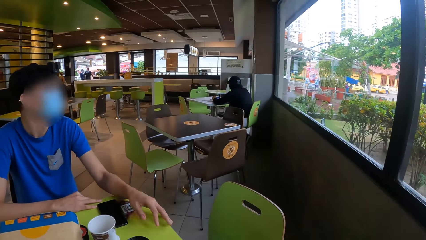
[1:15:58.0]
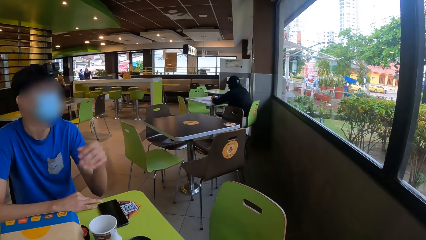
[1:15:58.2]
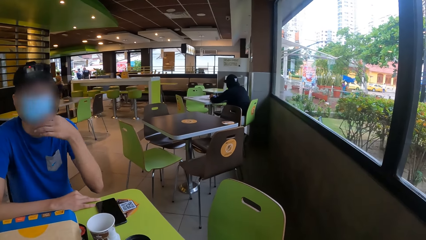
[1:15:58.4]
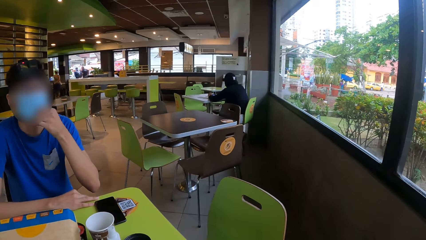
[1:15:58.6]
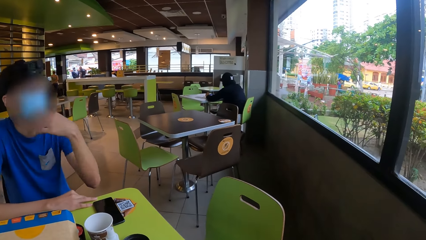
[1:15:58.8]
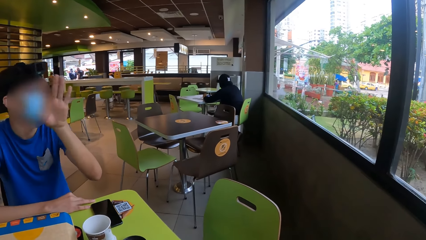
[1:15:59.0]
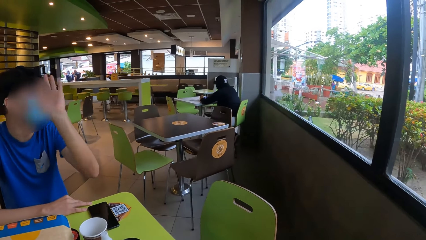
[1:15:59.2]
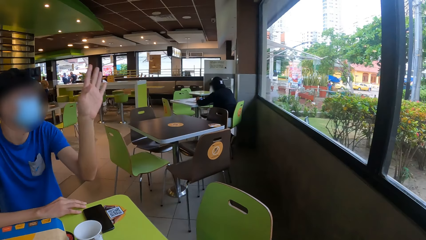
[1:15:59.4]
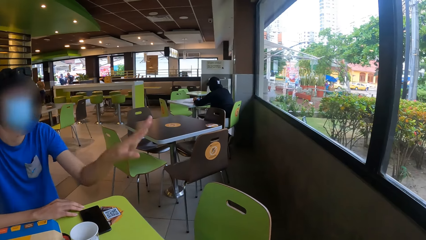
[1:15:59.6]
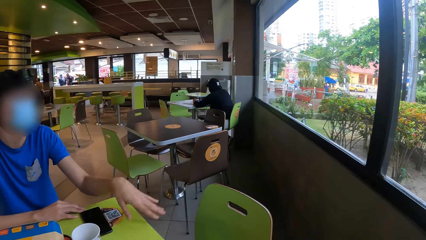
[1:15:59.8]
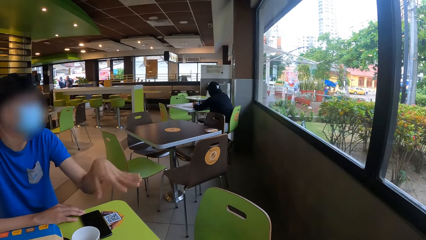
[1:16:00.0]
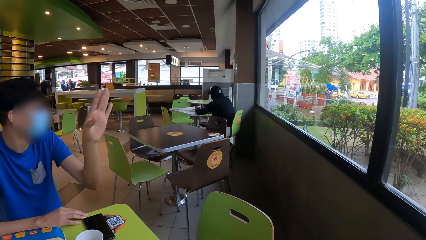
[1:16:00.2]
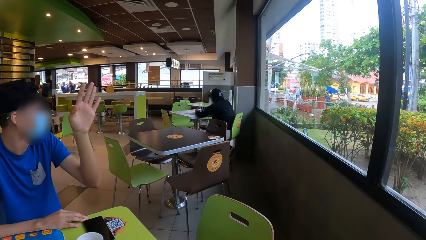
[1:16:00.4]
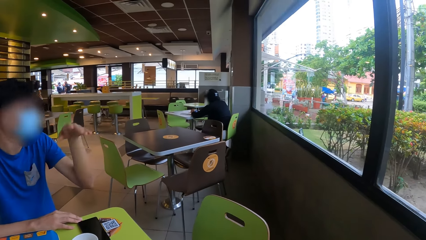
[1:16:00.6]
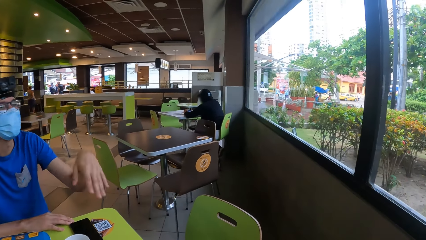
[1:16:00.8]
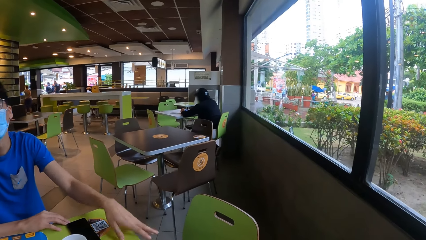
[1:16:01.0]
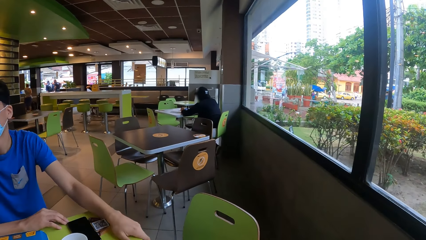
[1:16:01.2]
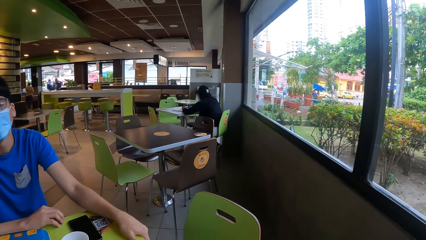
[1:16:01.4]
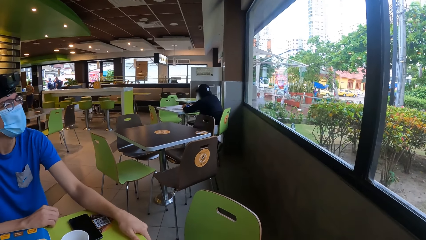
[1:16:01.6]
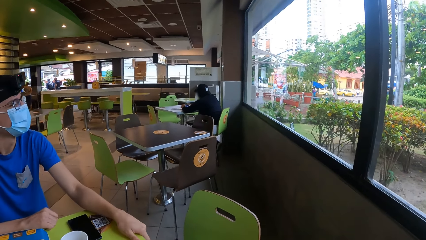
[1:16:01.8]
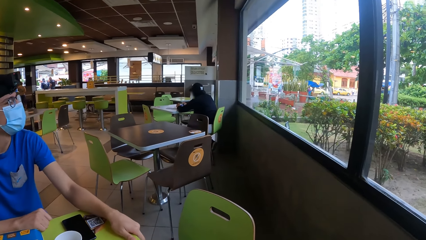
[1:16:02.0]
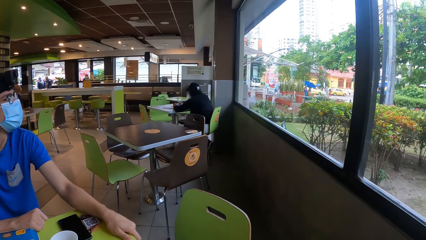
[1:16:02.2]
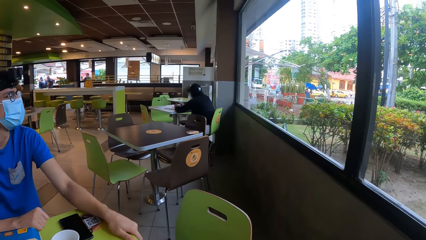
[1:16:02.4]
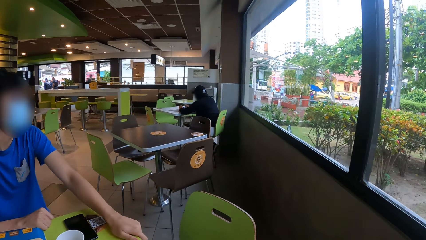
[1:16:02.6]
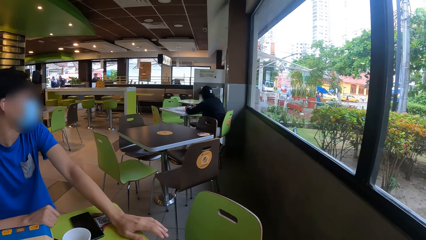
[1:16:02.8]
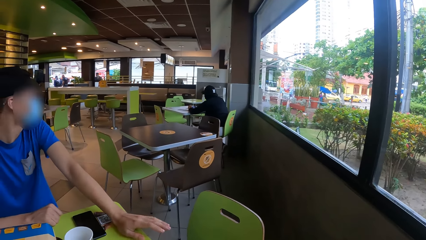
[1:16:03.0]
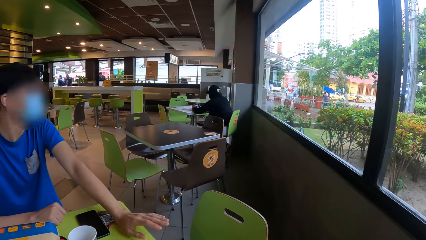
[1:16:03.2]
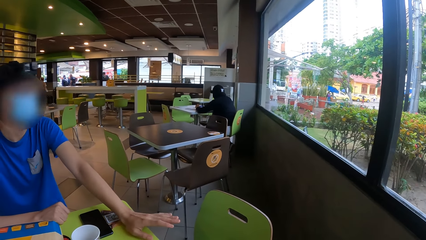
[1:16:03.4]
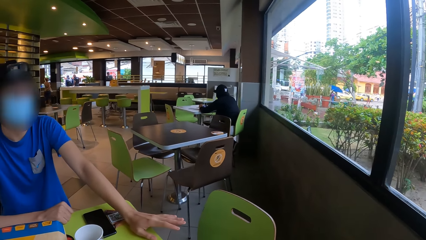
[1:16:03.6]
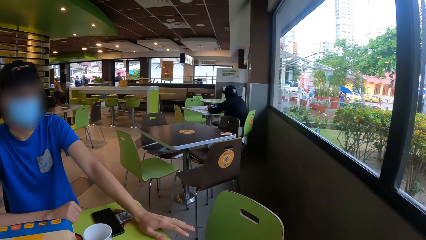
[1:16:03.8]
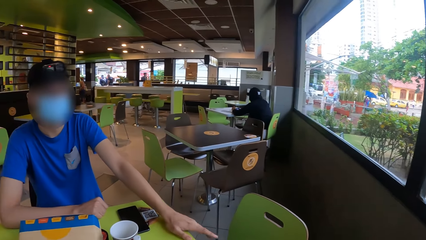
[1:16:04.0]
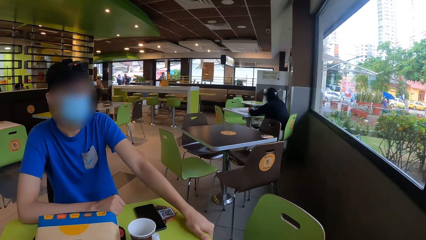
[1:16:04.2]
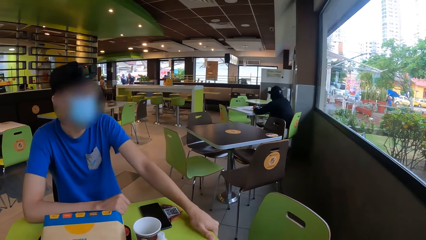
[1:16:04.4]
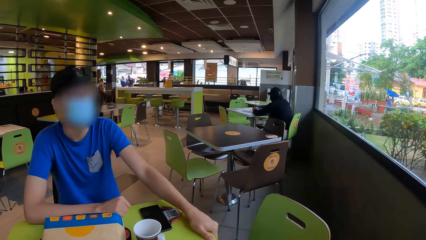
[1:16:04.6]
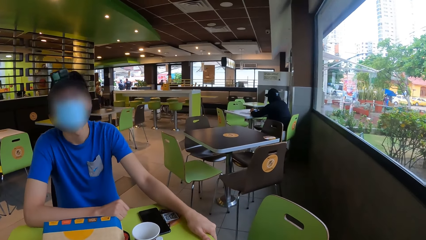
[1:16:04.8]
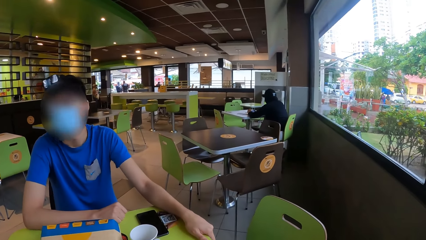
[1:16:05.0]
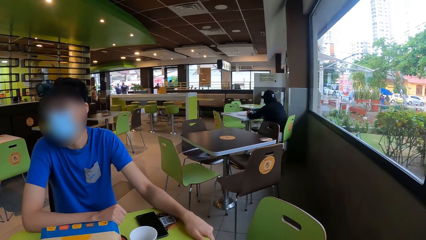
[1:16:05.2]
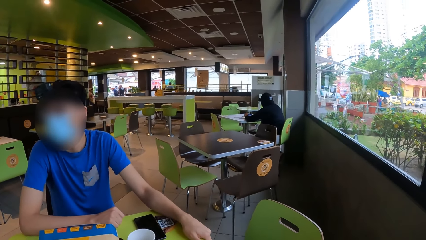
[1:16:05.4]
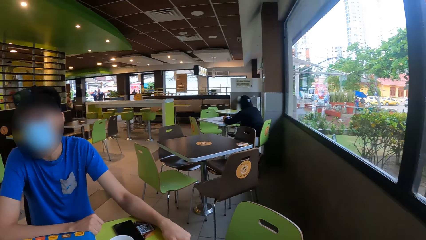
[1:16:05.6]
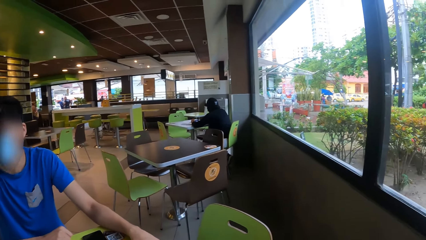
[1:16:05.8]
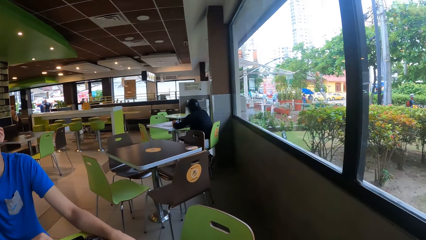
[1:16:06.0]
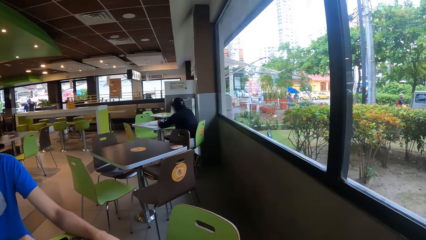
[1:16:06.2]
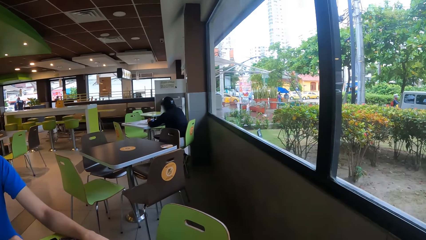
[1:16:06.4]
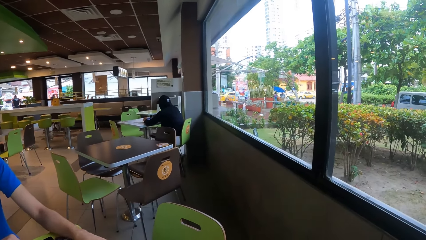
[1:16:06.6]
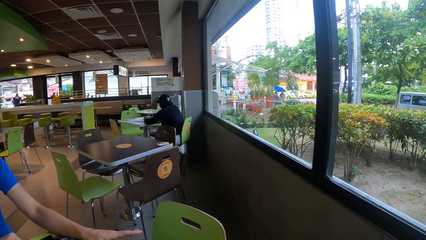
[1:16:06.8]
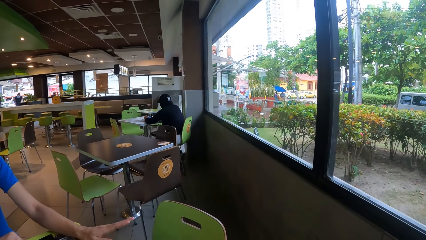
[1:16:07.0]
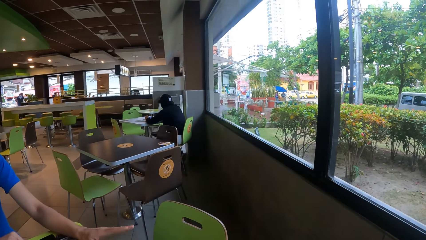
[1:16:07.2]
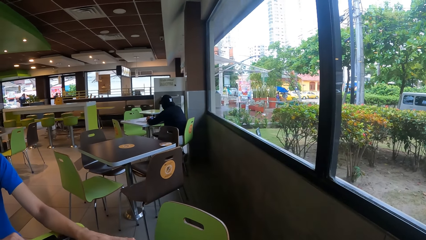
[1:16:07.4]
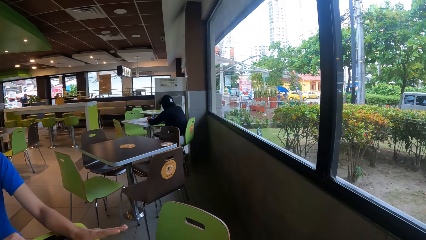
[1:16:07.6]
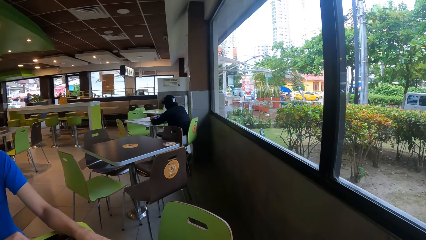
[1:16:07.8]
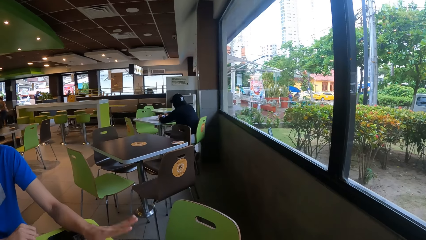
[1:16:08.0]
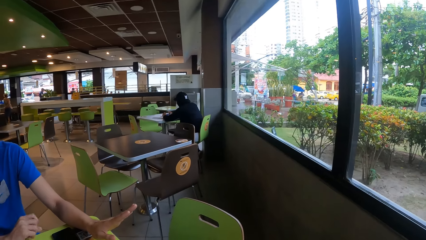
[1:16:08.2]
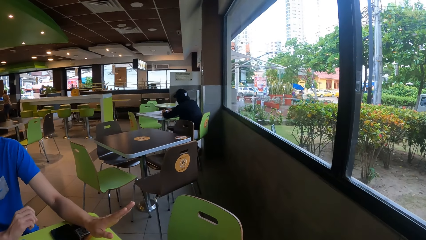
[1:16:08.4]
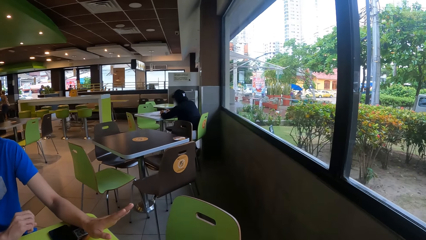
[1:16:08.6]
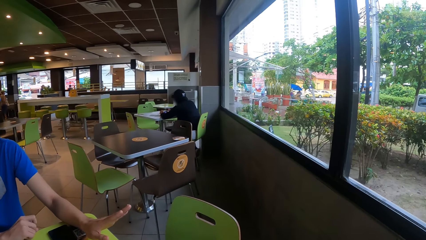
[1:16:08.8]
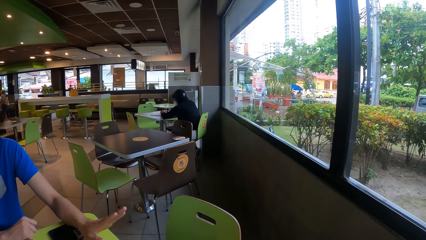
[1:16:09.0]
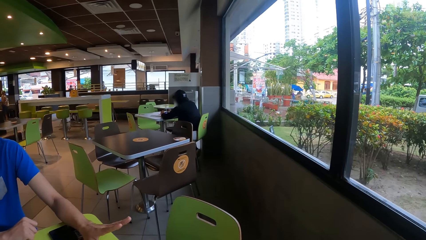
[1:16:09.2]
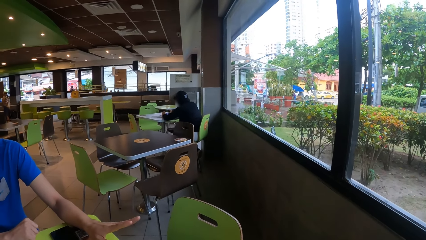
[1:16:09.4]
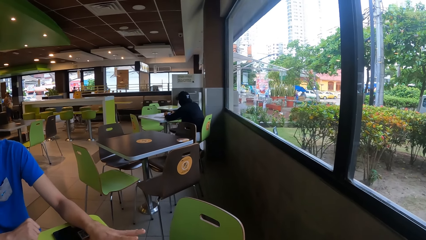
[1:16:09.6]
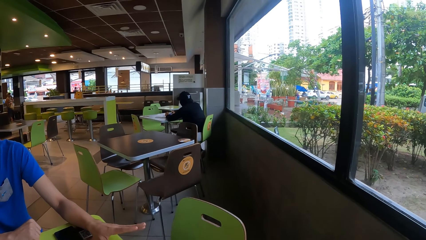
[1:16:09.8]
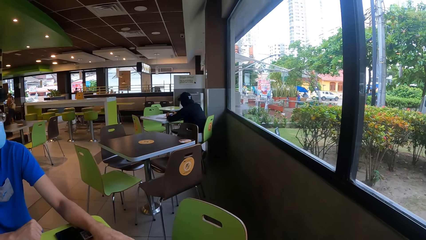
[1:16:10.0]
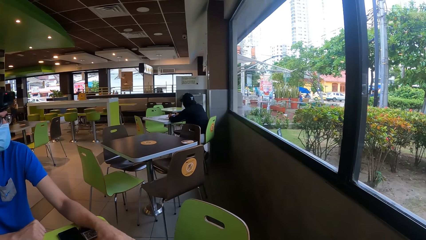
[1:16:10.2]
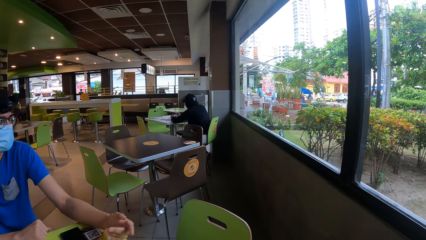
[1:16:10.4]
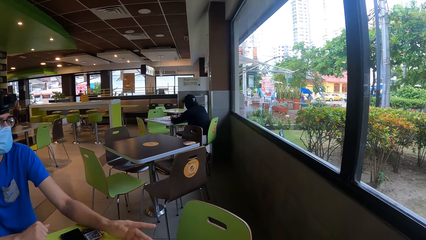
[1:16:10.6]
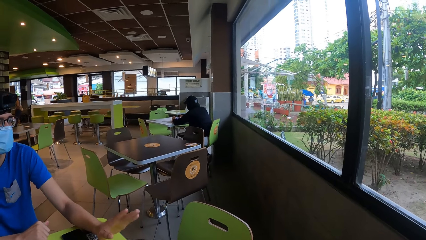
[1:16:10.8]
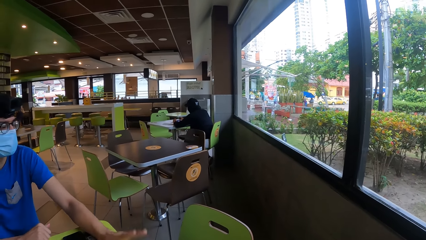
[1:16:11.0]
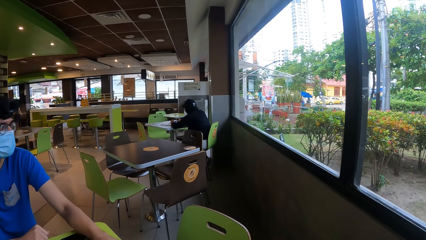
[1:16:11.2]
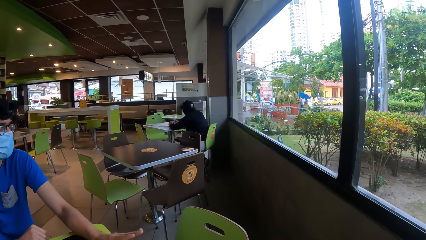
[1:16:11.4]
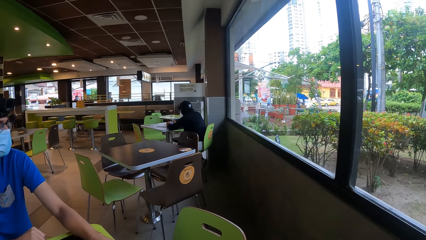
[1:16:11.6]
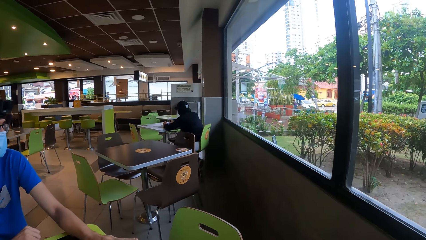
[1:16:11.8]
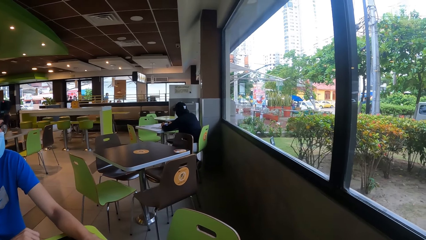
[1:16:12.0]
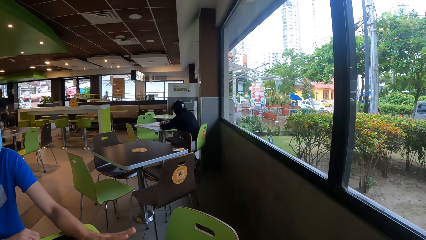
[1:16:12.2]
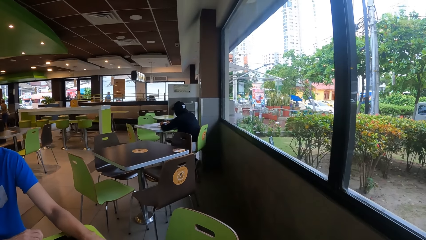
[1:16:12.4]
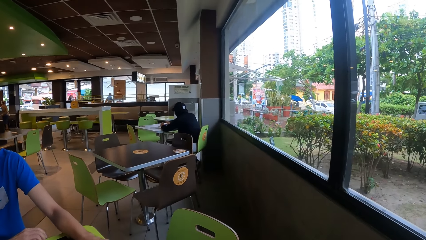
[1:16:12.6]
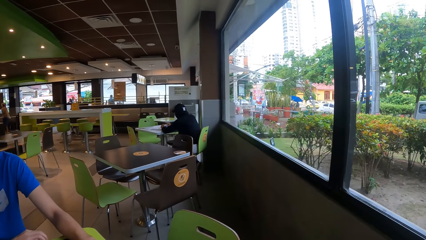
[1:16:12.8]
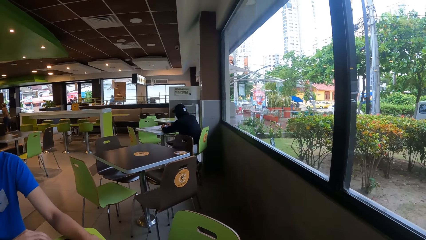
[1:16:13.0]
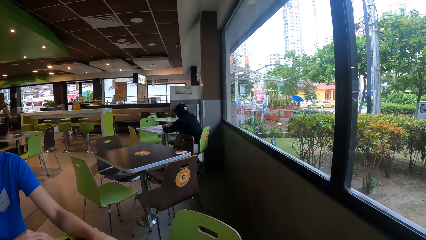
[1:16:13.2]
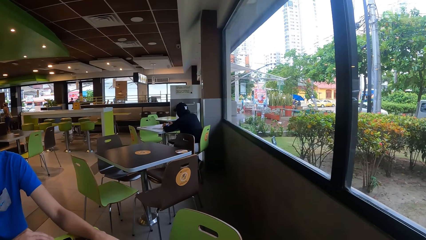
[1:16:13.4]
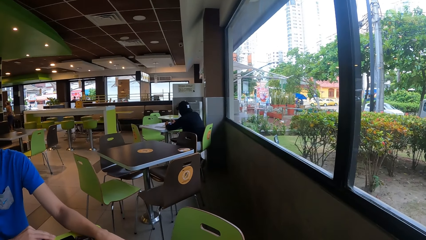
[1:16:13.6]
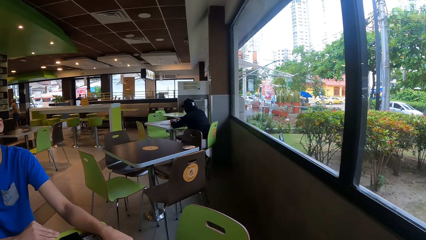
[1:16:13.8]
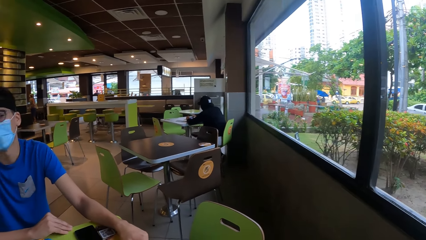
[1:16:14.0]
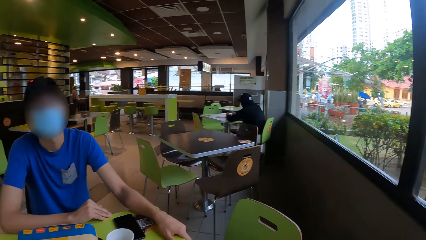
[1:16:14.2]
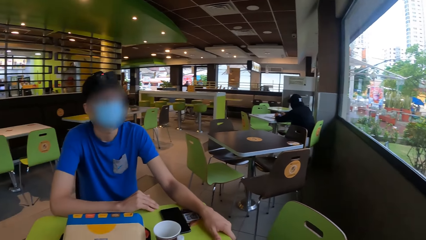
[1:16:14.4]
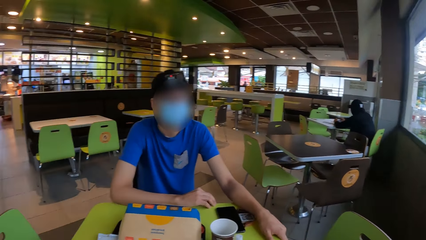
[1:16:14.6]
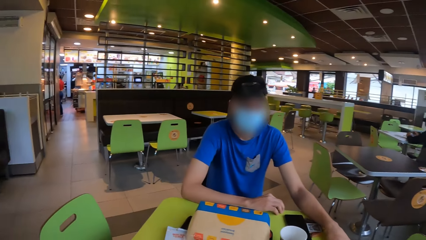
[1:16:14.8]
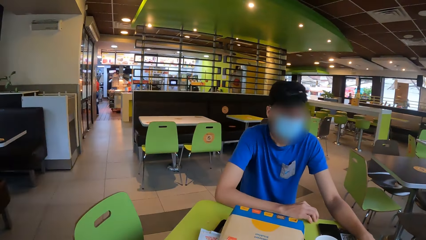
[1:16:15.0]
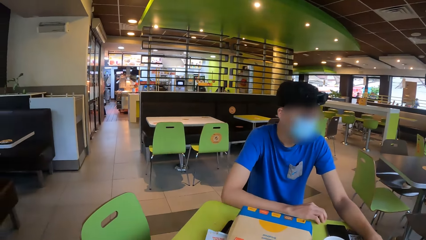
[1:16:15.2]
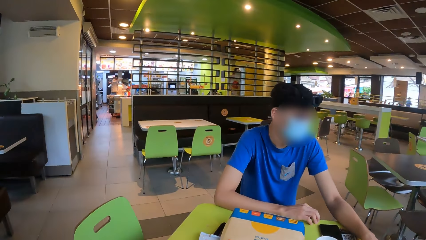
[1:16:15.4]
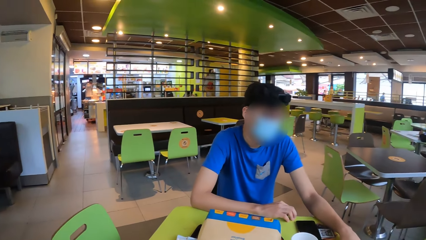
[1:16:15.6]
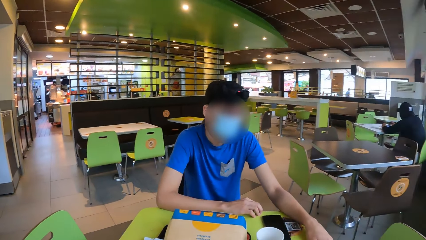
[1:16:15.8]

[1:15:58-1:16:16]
A person gestures with the left hand. The camera wearer looks sideways. The person gestures with the left hand.
